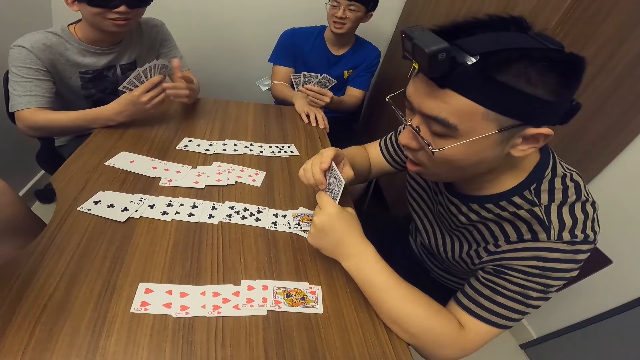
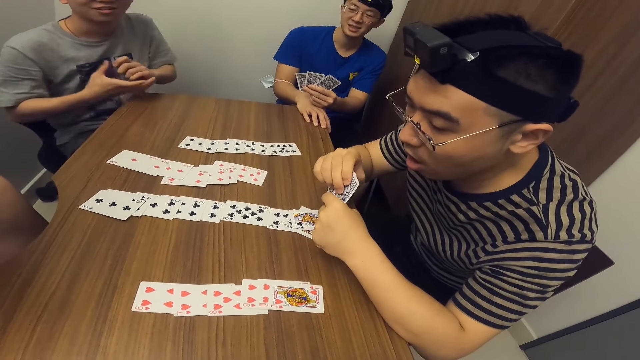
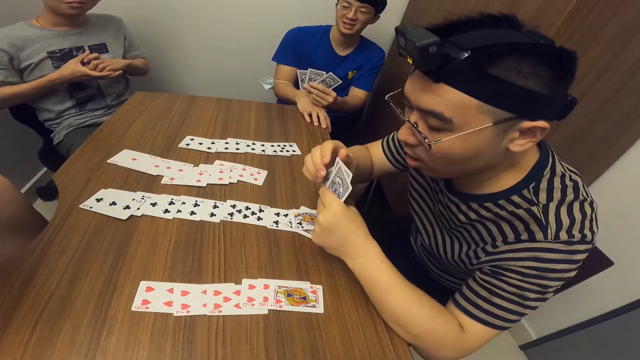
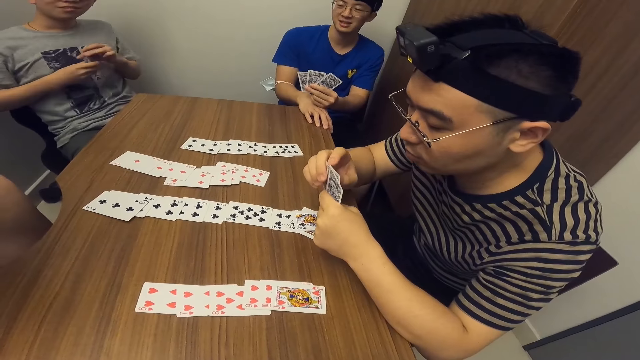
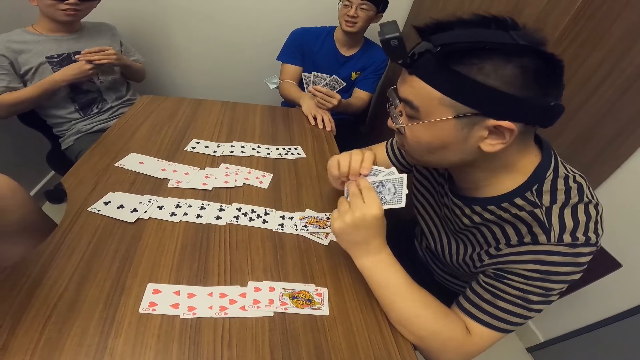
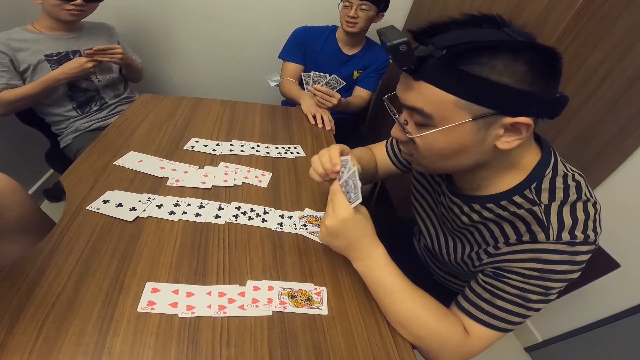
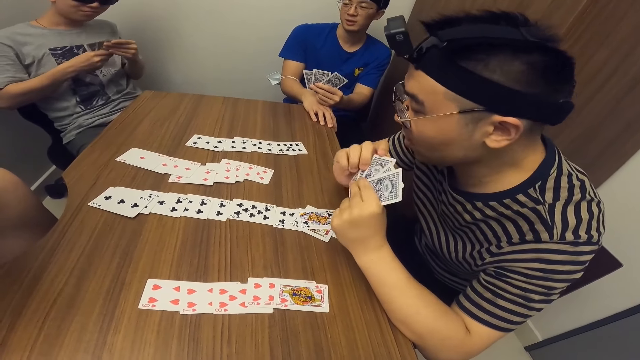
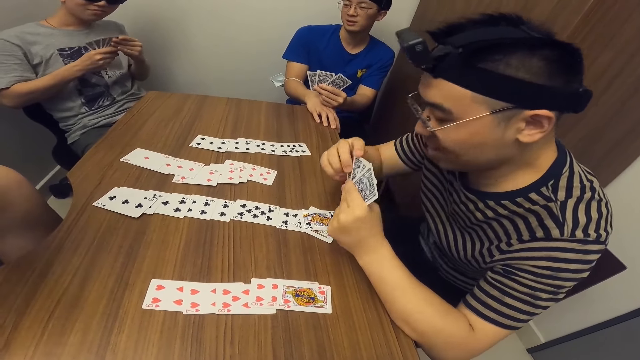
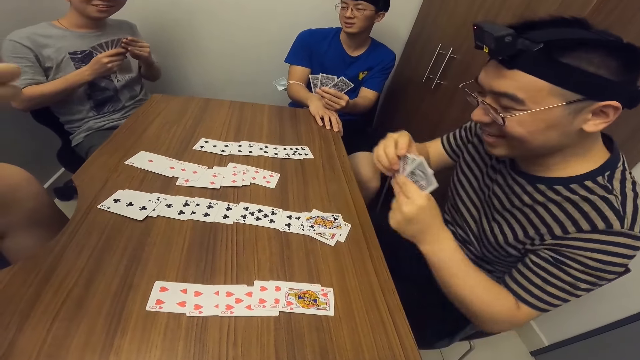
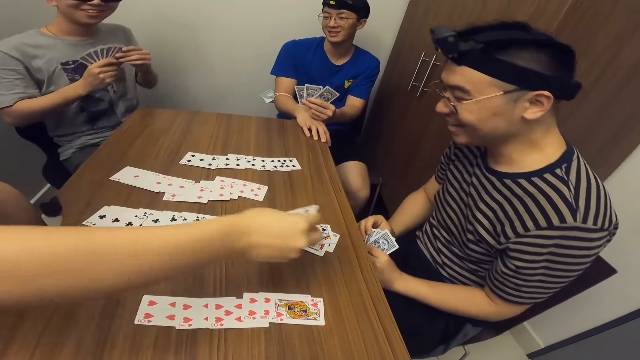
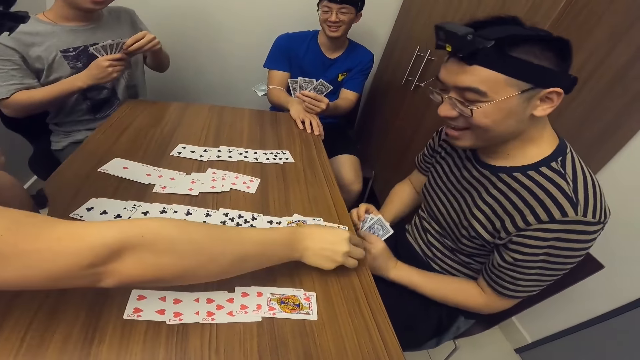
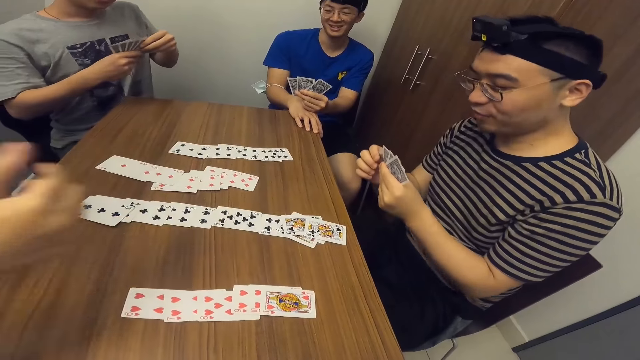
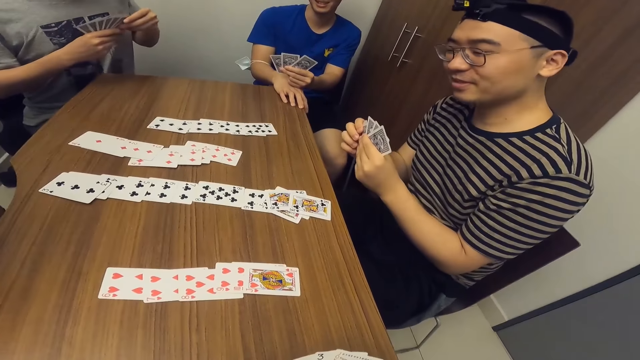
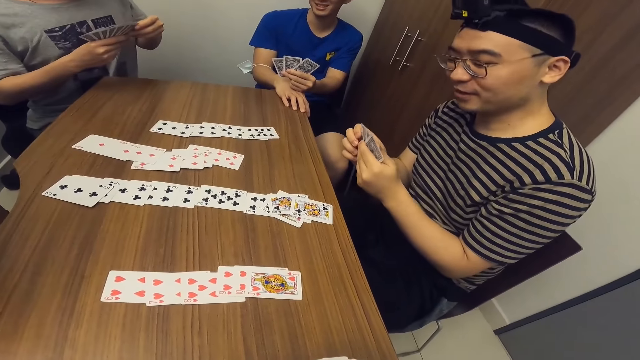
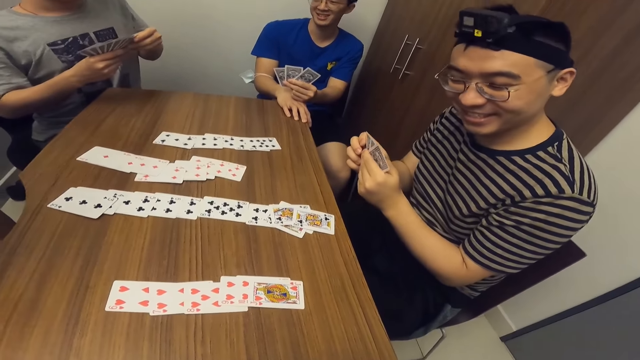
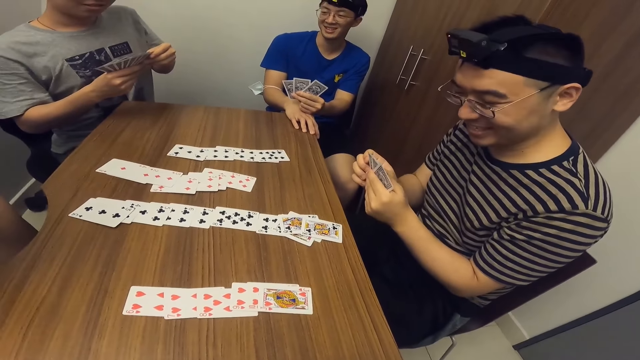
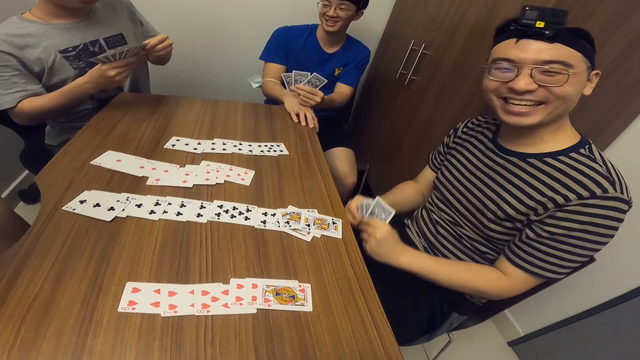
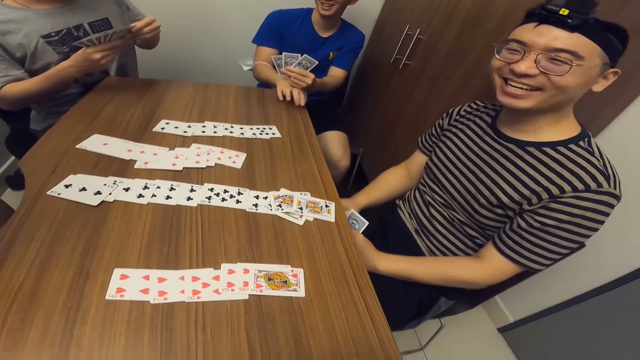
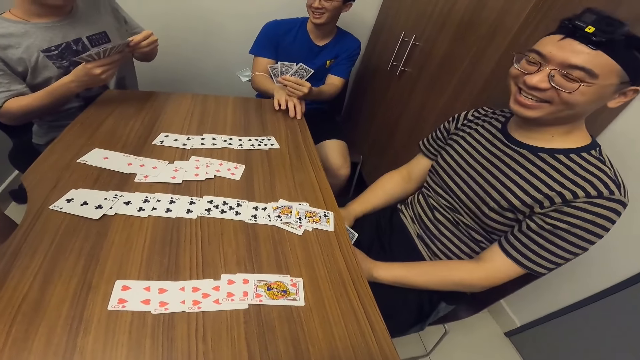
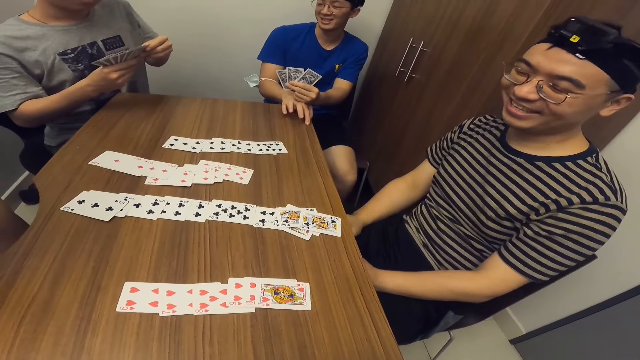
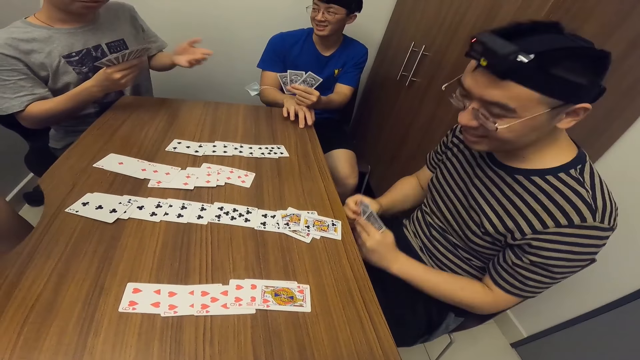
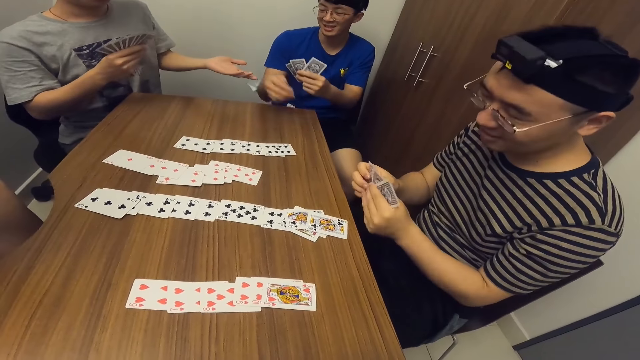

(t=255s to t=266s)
A man places a game card on the table with his right hand. Another man taps on the table with his right hand.

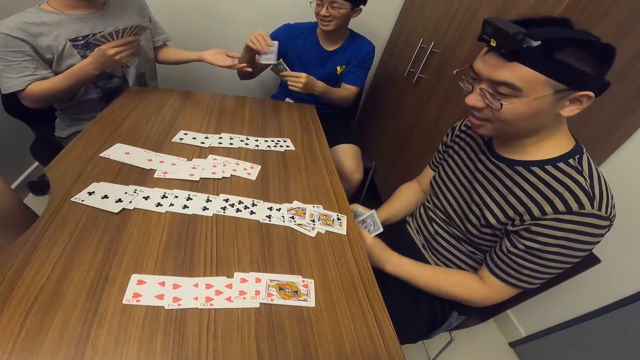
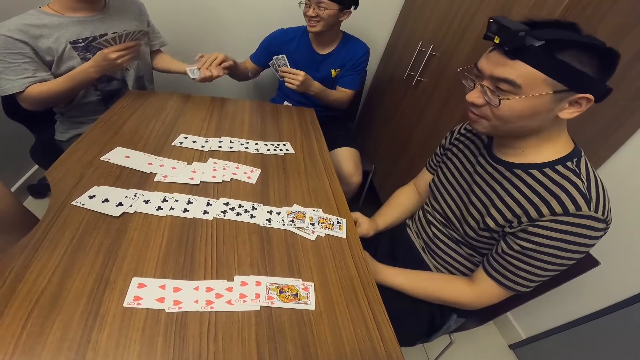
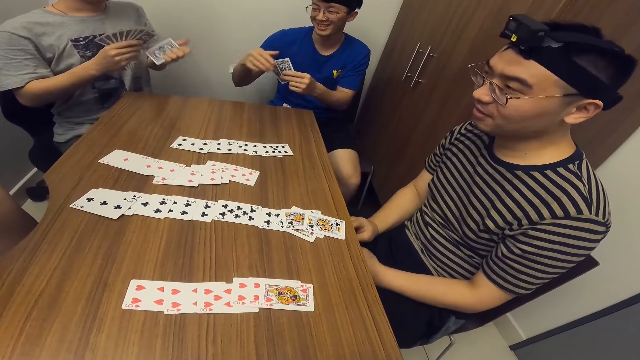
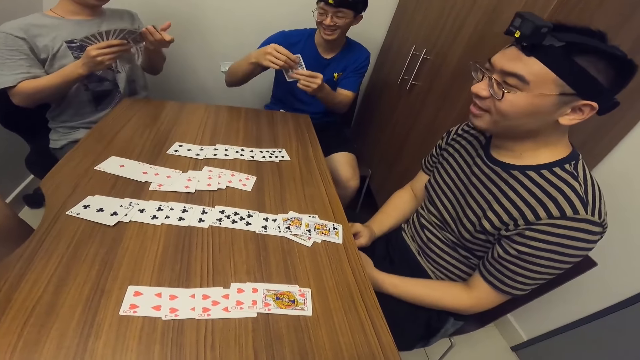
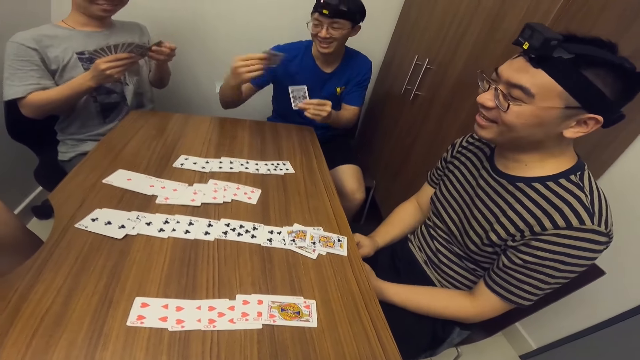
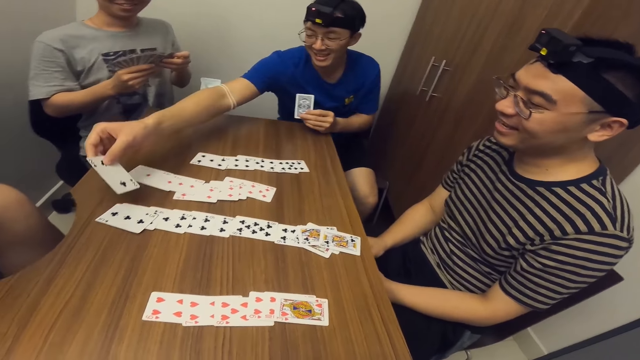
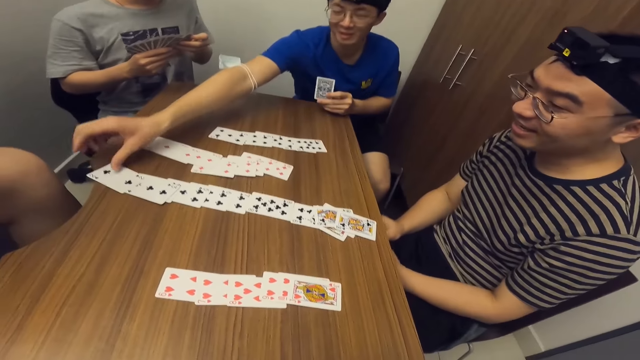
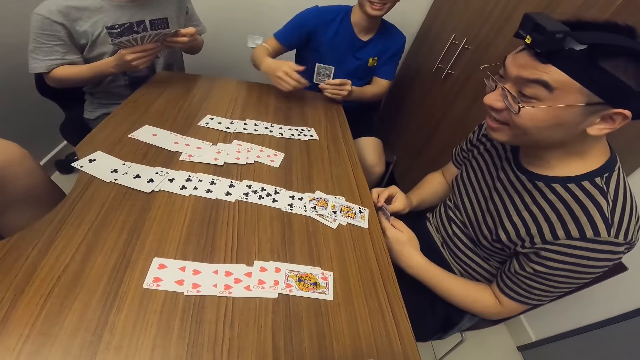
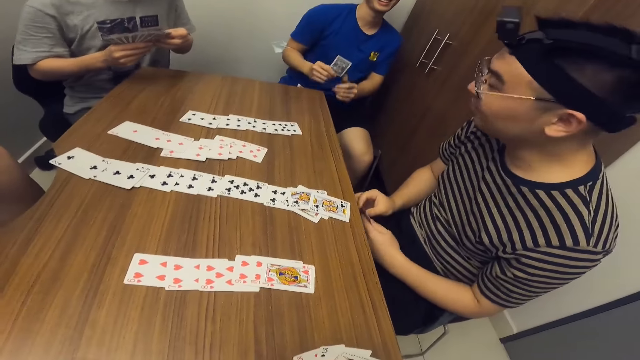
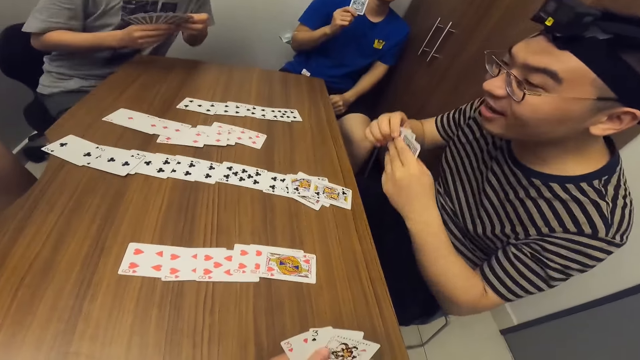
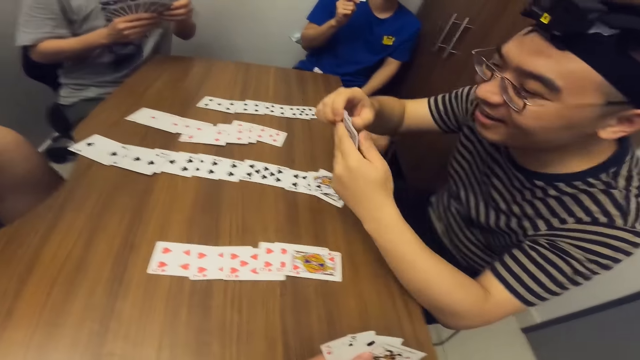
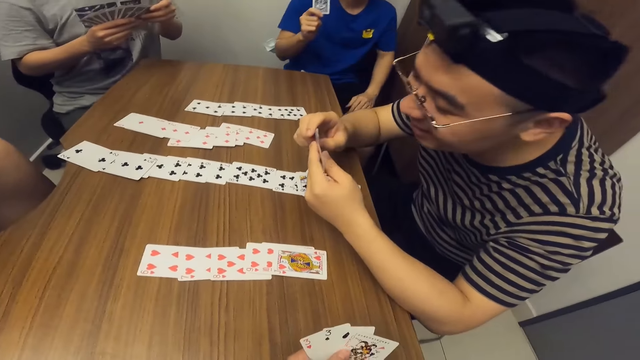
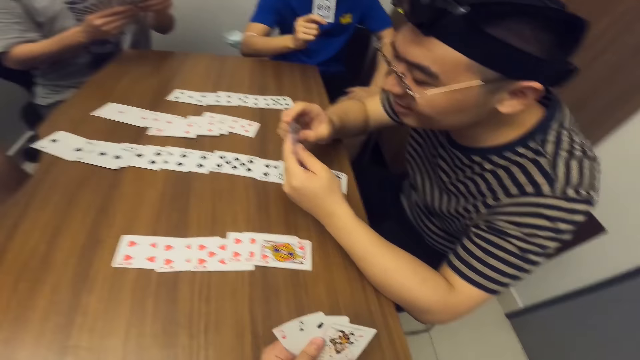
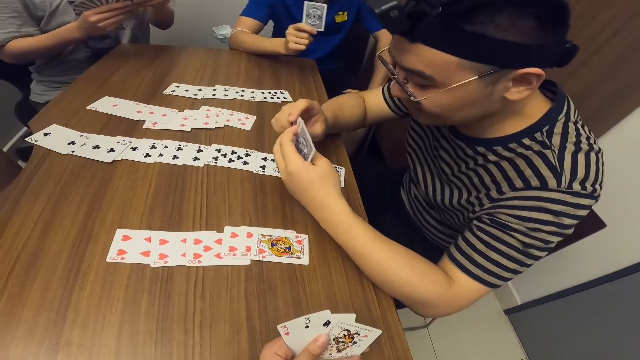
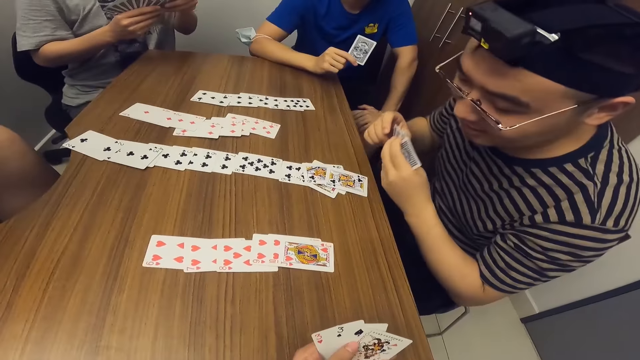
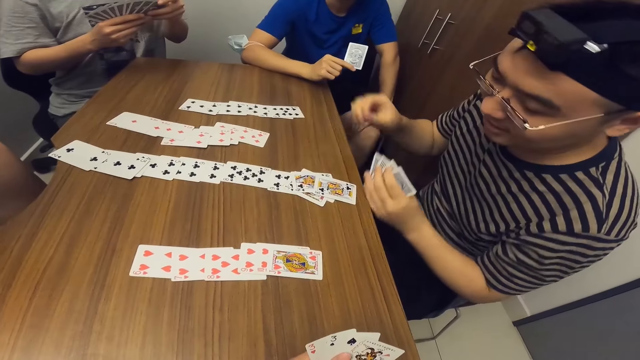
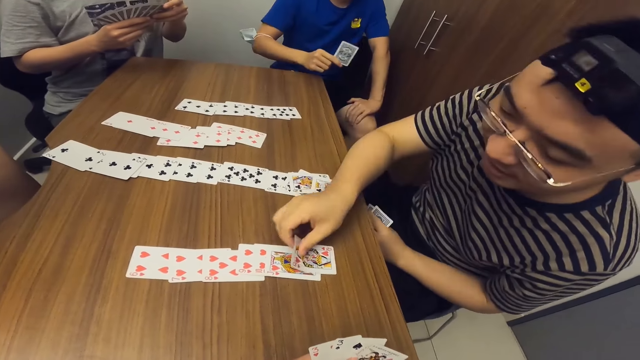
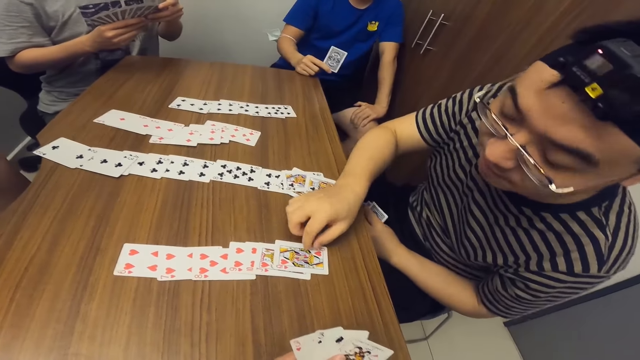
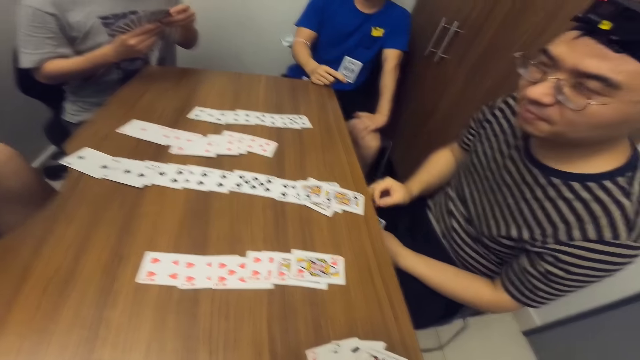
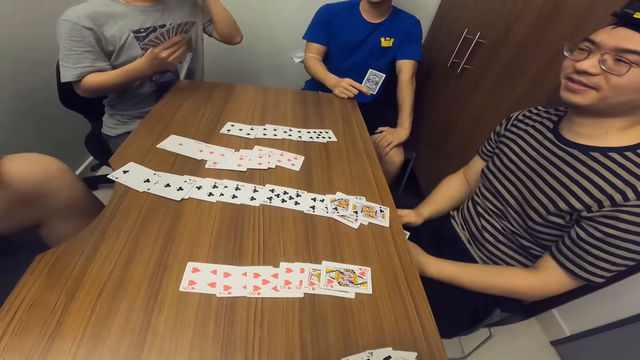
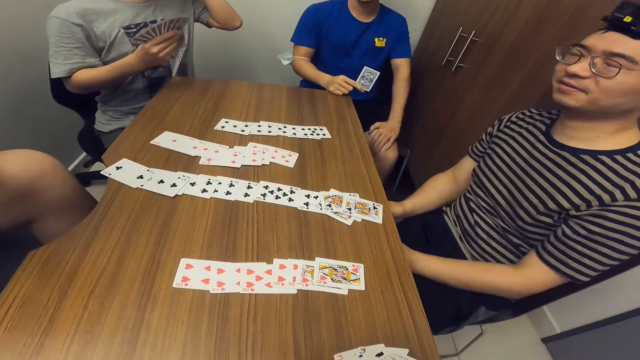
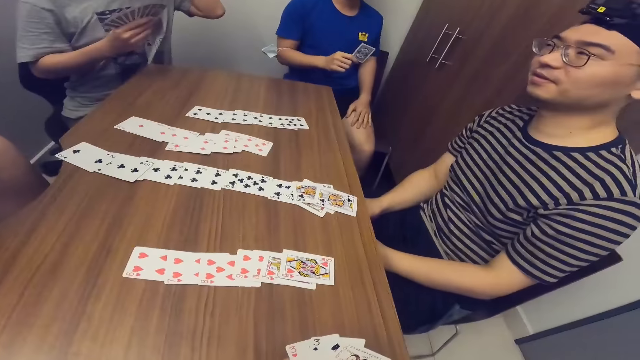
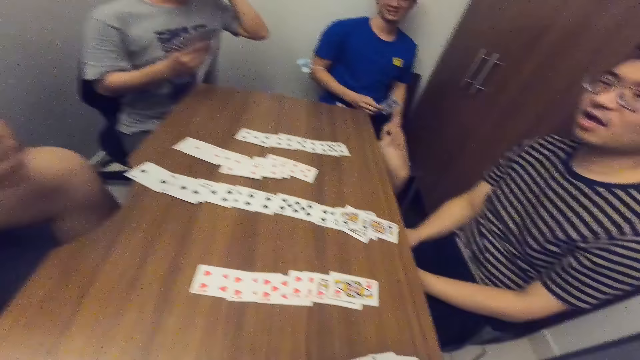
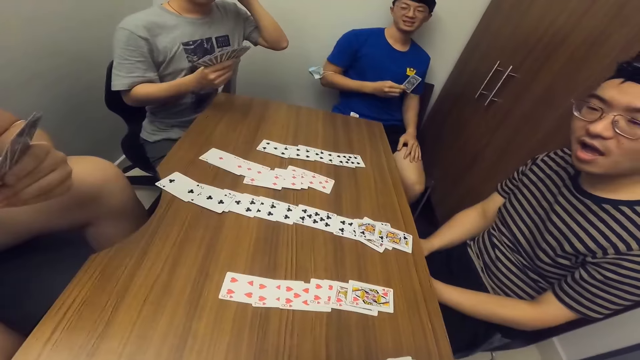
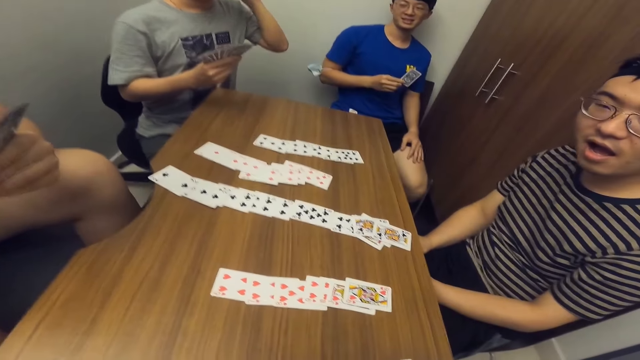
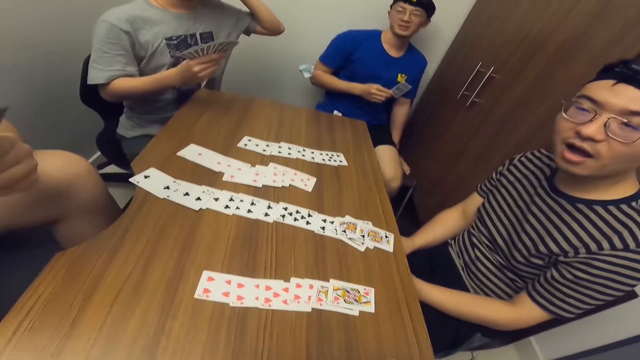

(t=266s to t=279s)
A man collects a card from another man with his left hand. The other man passes the game card to the first man with his right hand. The other man places a card on the table with his right hand. A third man places a game card on the table with his right hand.
